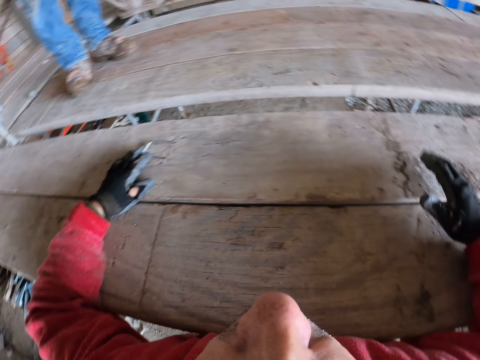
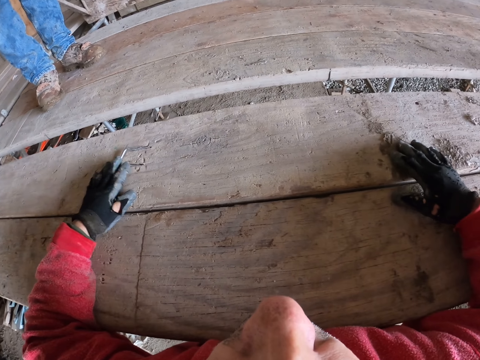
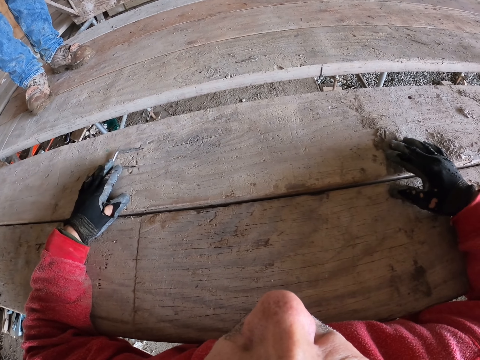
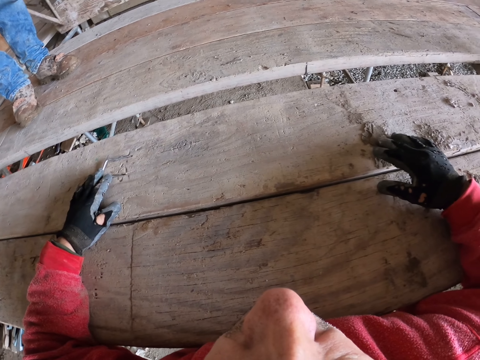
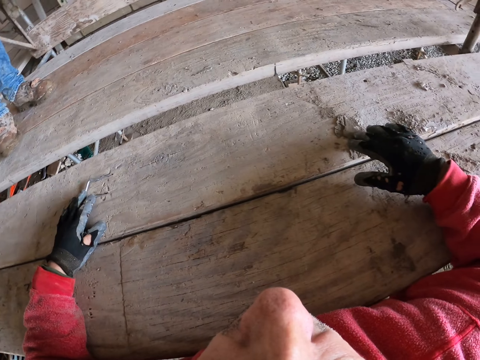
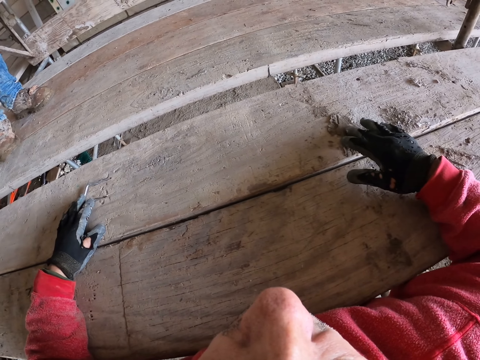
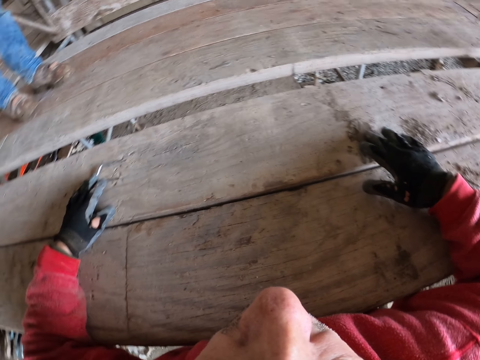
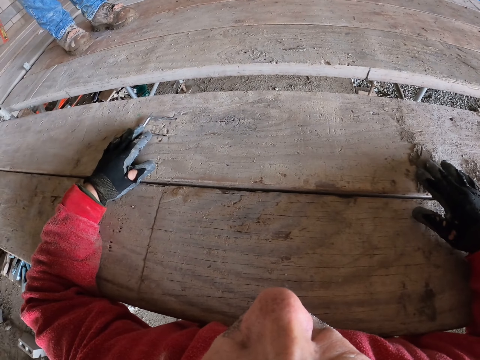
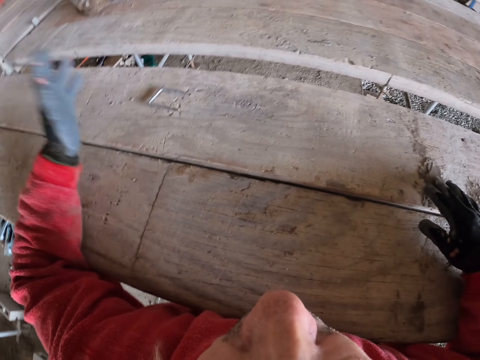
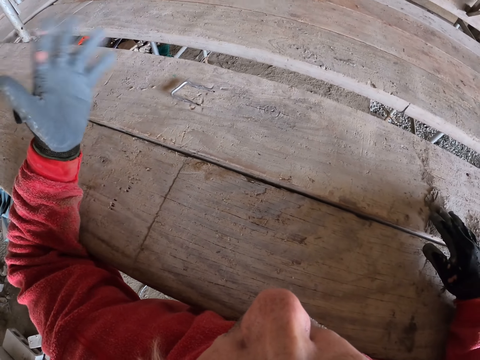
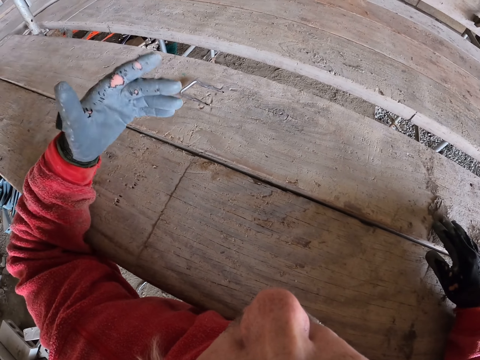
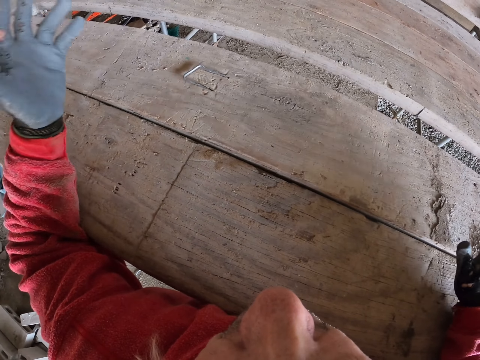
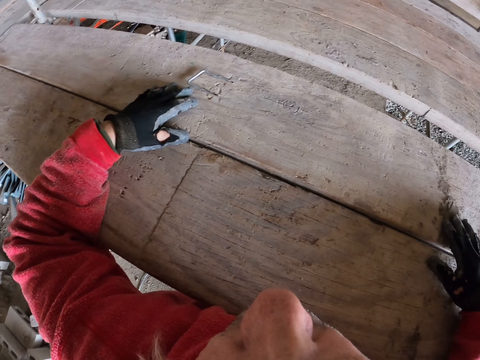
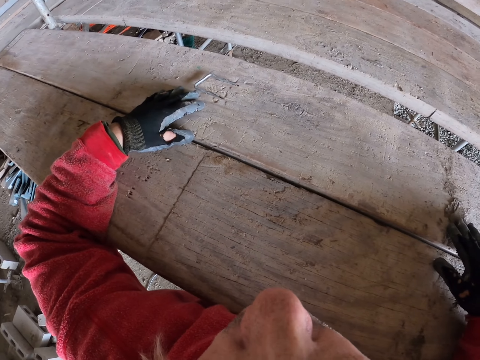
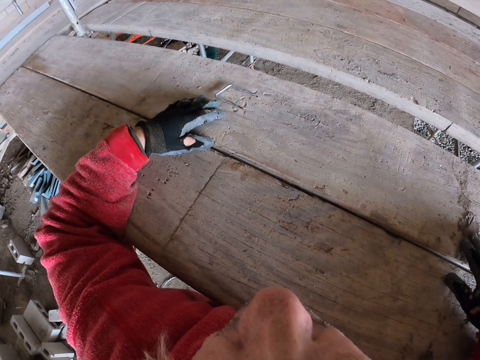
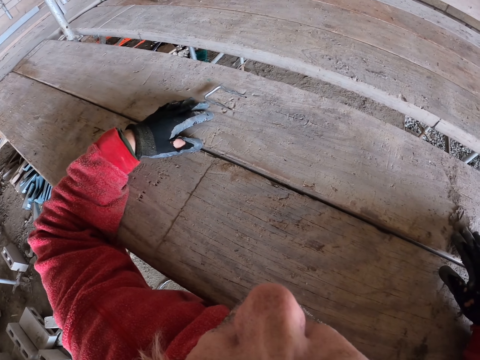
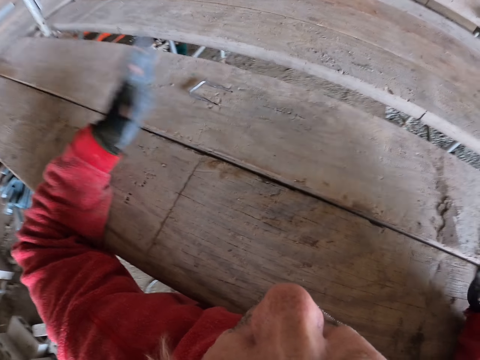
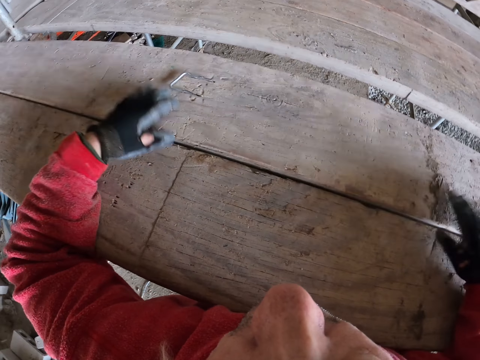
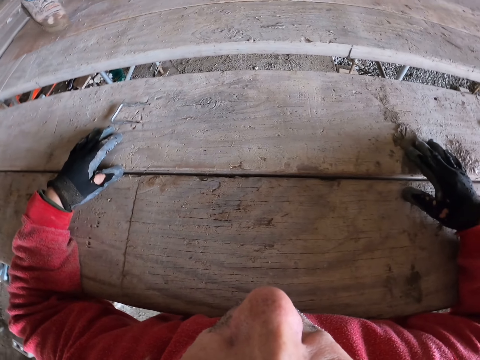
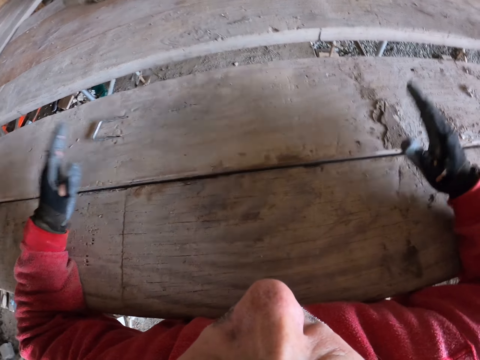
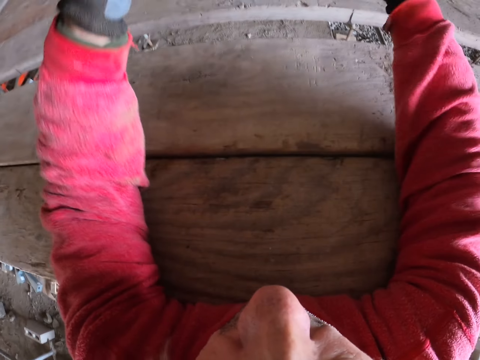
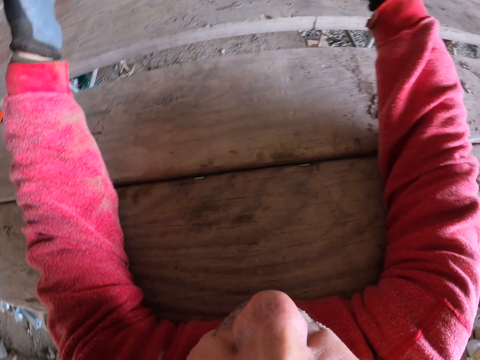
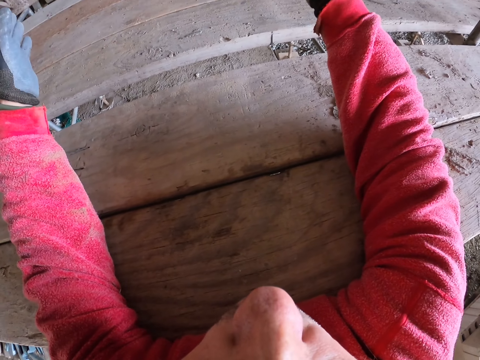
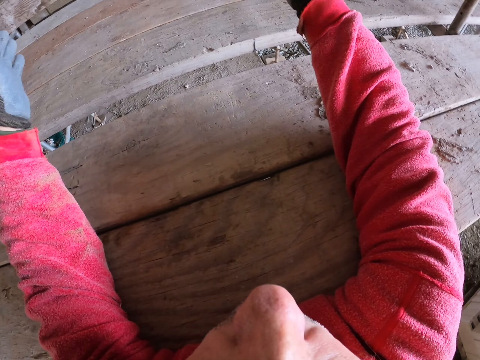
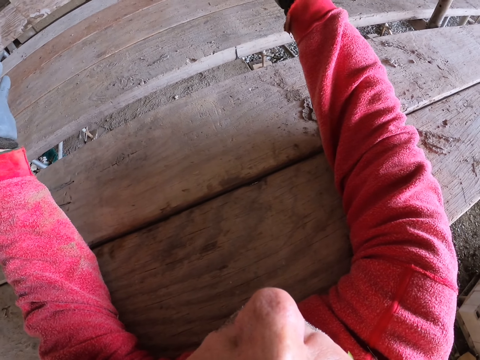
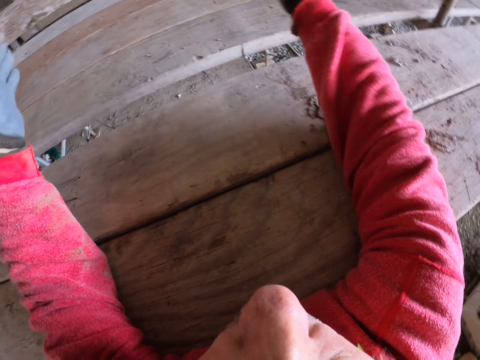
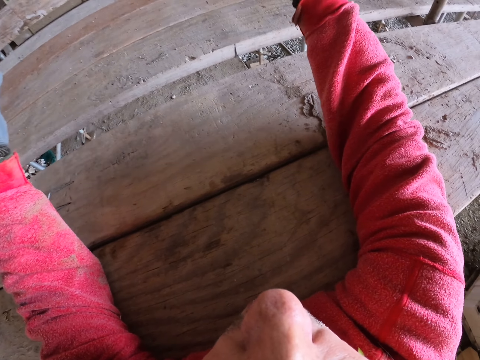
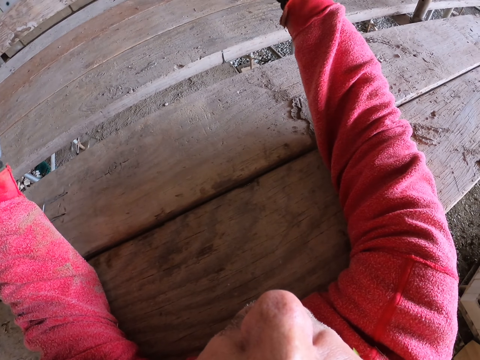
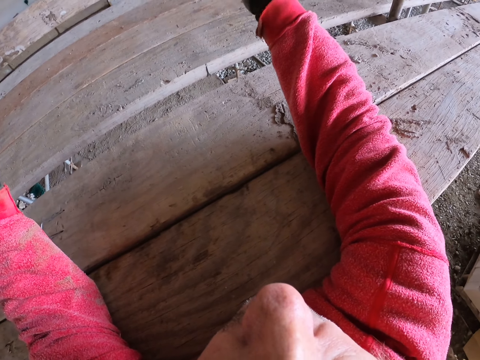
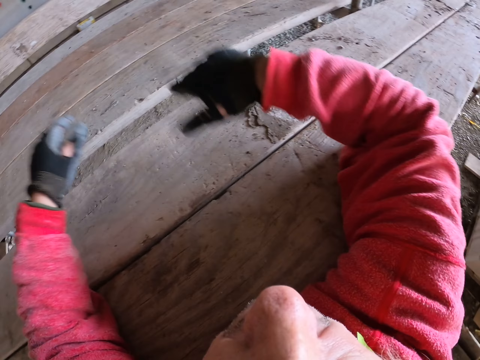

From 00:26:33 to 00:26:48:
The camera wearer lifts the hands up.

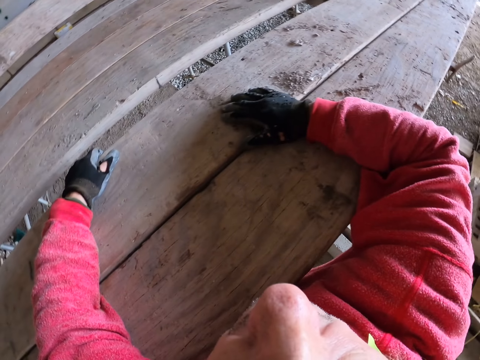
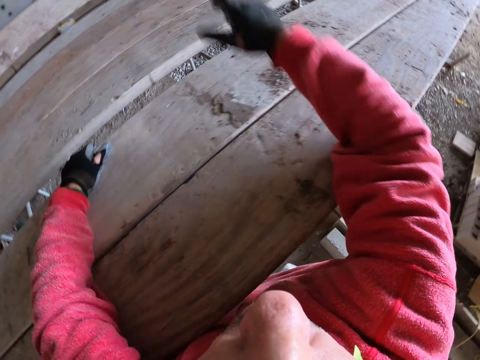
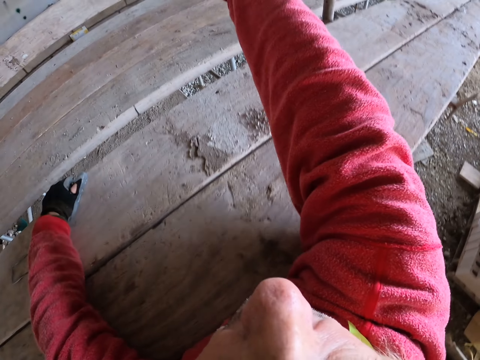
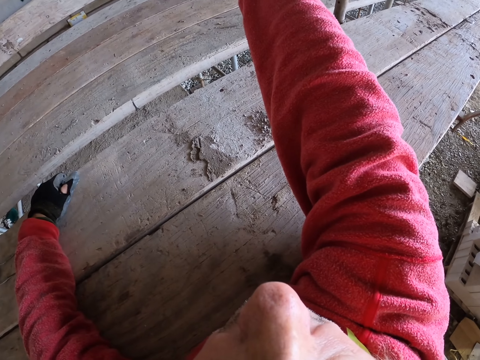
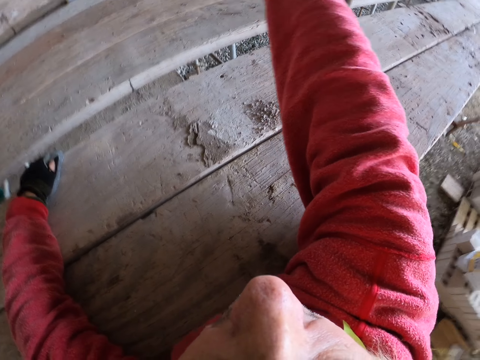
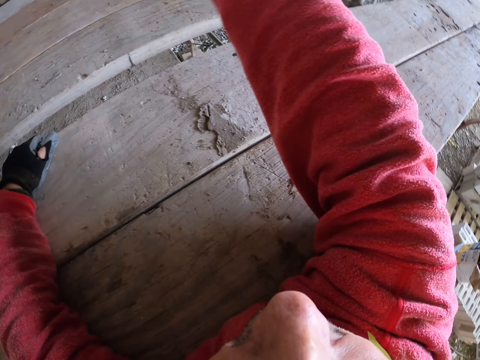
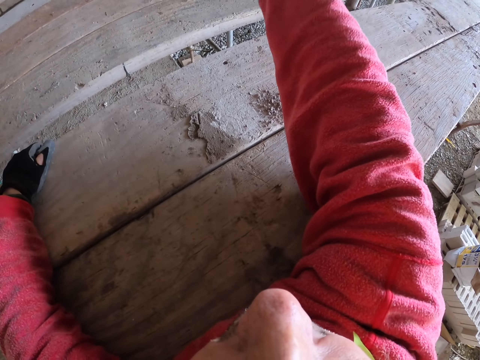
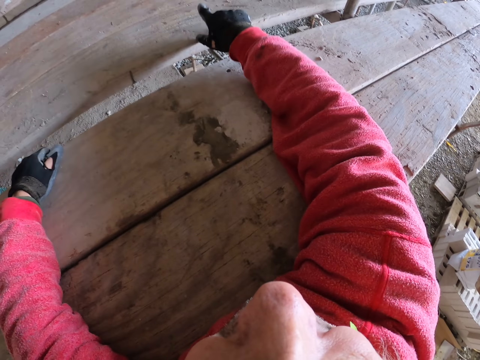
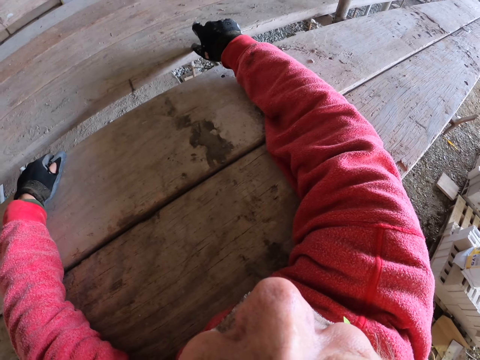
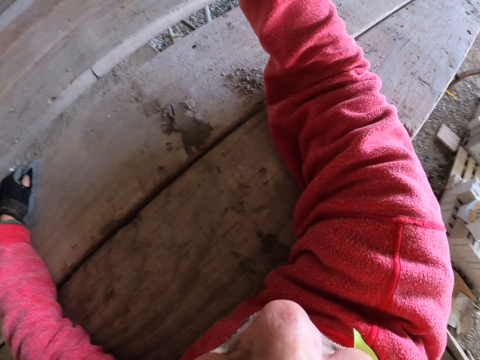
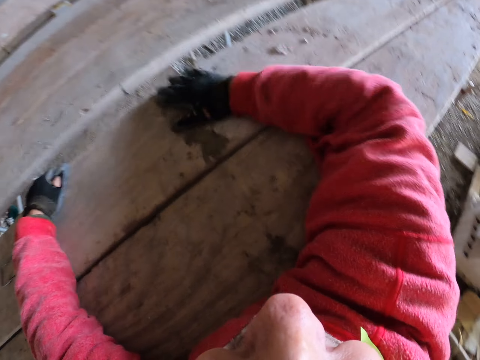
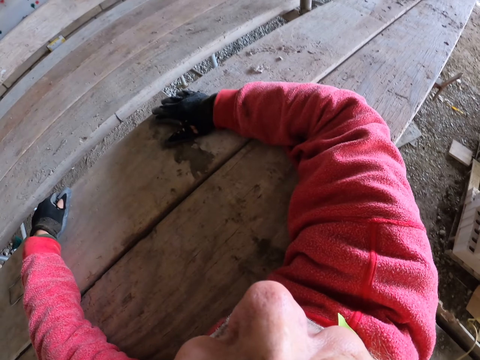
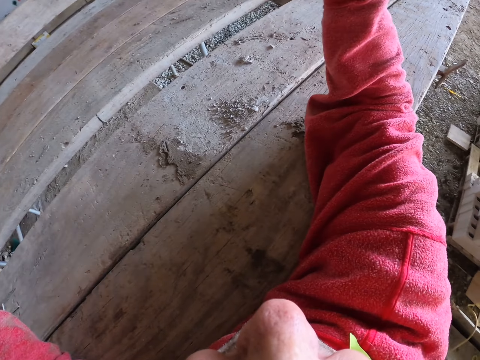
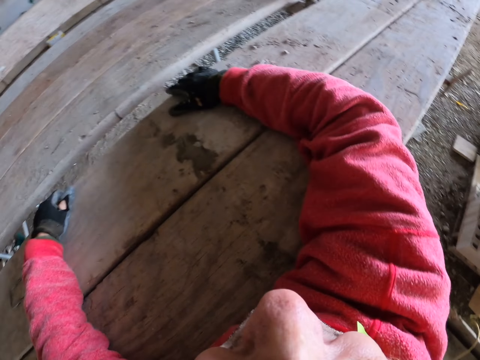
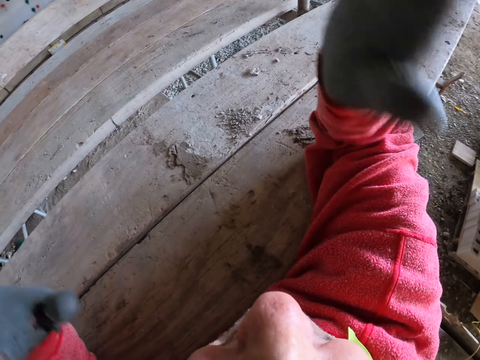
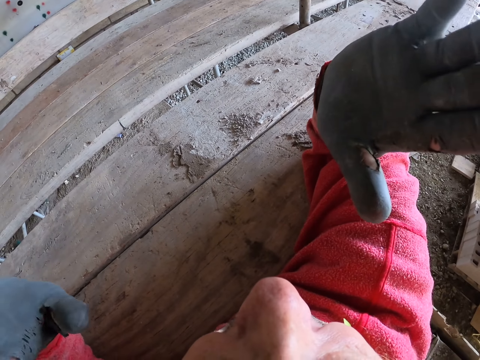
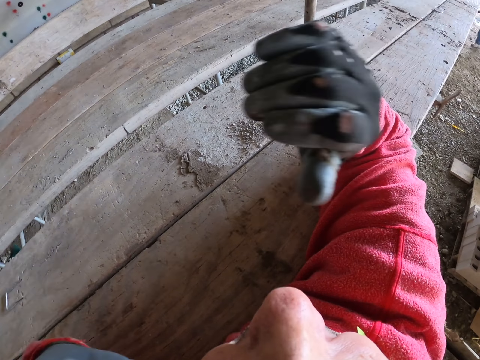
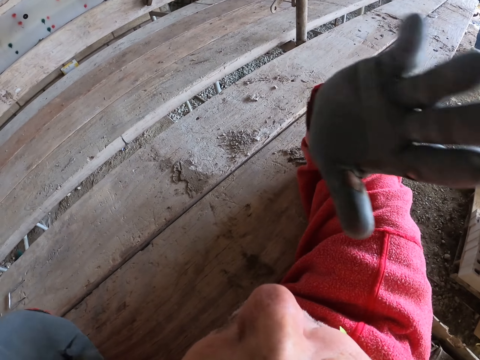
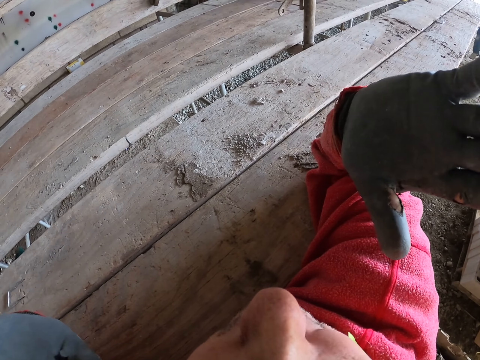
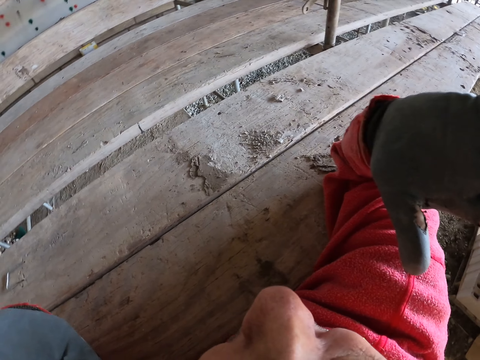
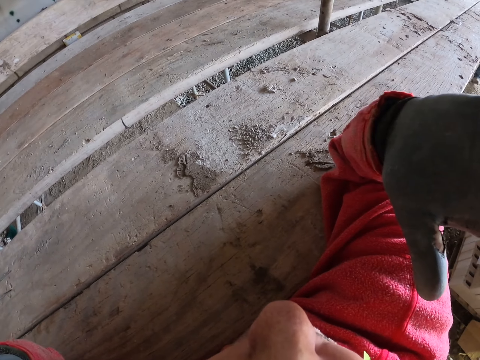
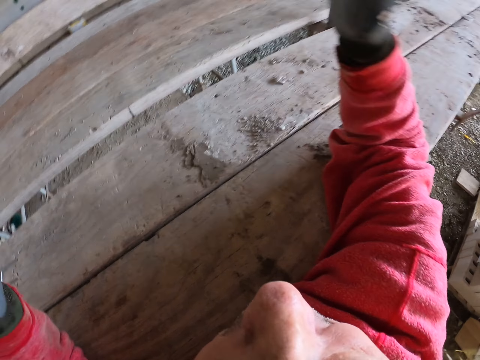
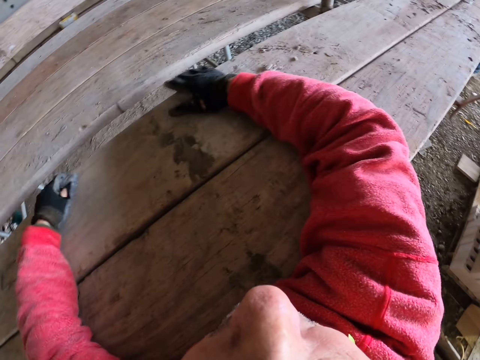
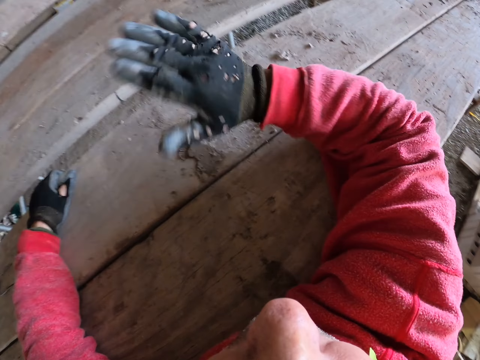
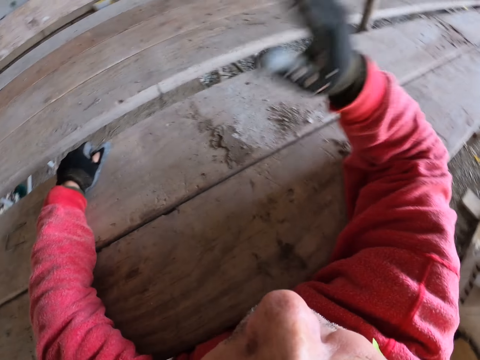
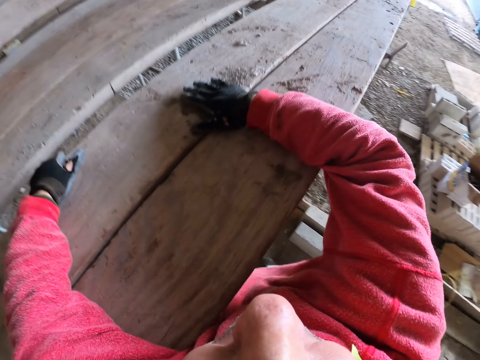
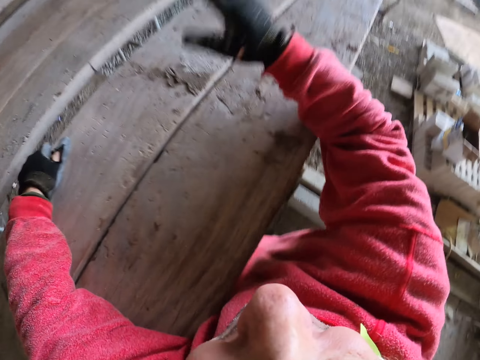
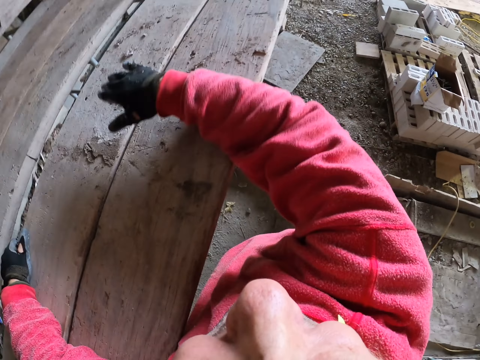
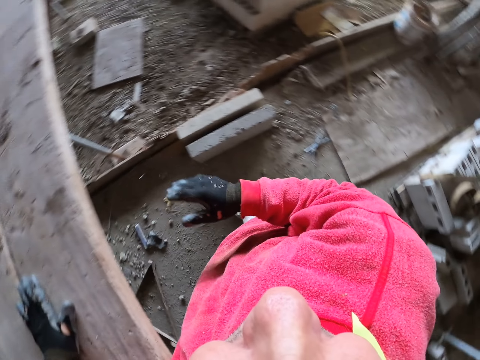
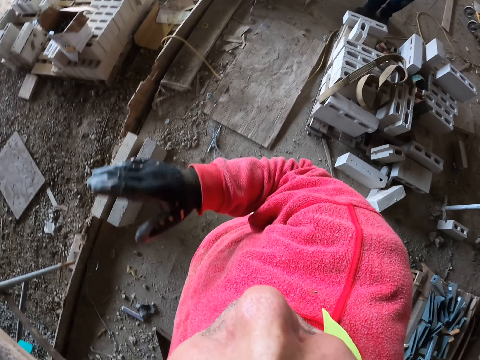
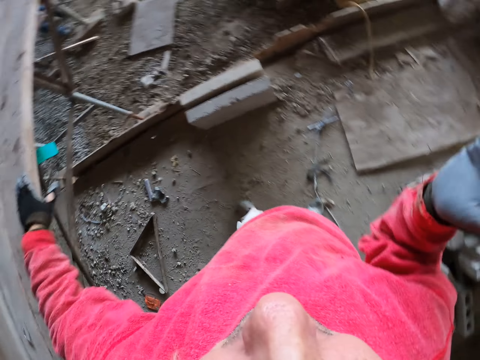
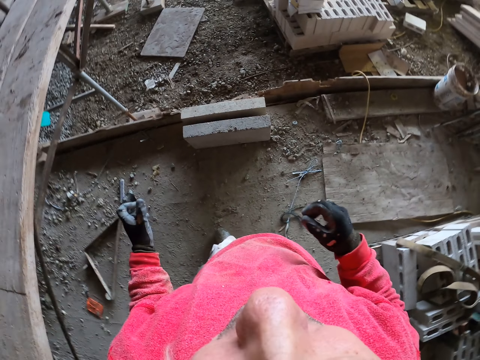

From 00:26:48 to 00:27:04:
The camera wearer puts the hands on the wood.
